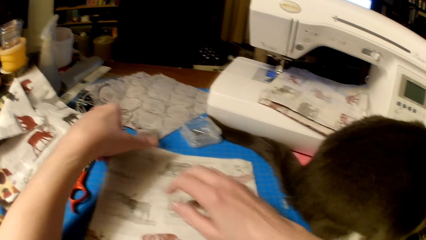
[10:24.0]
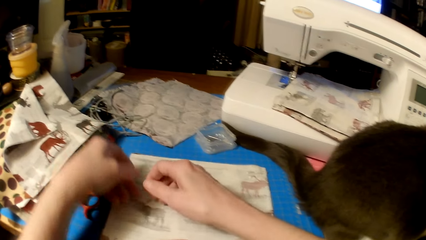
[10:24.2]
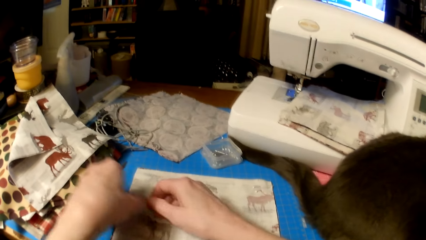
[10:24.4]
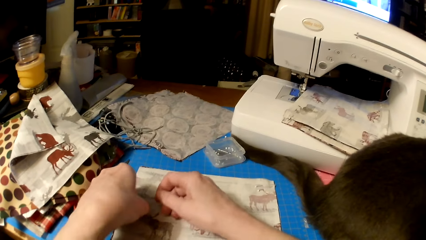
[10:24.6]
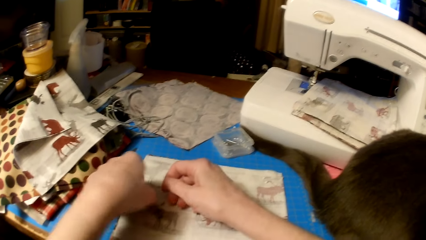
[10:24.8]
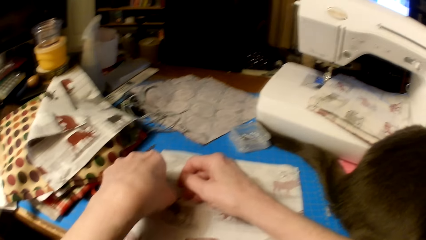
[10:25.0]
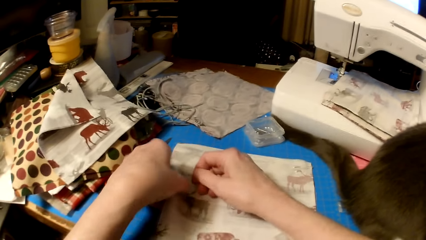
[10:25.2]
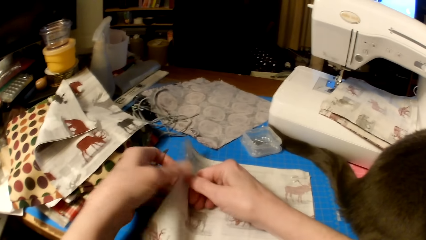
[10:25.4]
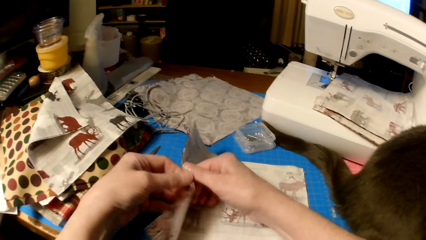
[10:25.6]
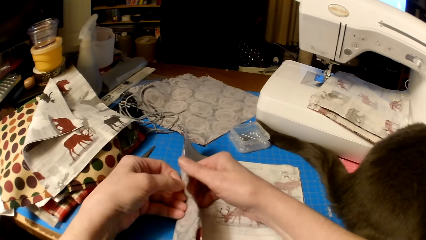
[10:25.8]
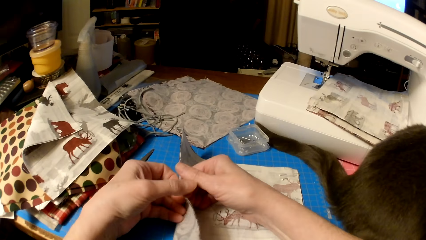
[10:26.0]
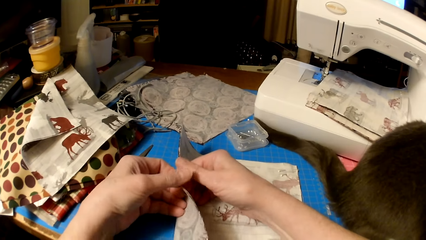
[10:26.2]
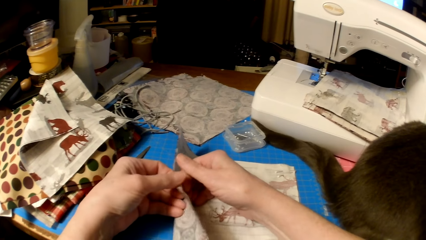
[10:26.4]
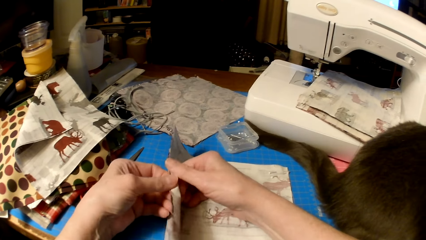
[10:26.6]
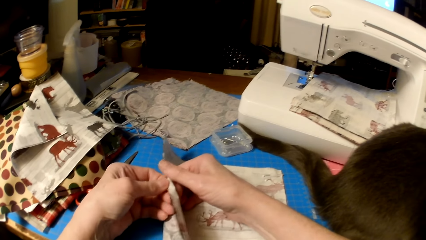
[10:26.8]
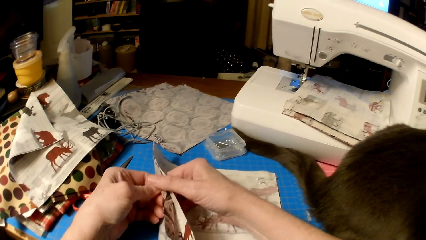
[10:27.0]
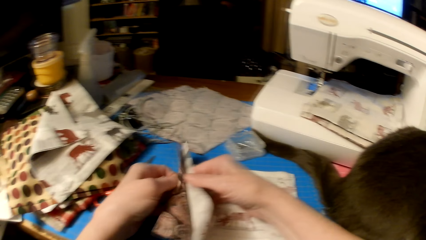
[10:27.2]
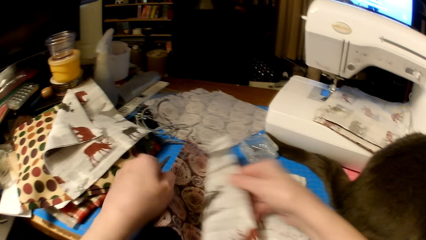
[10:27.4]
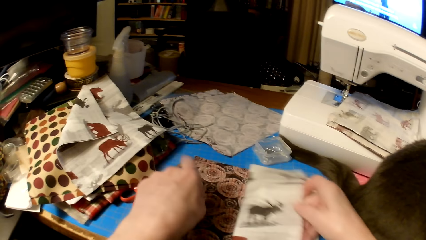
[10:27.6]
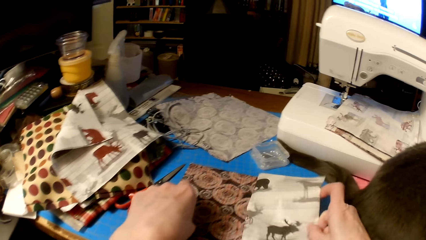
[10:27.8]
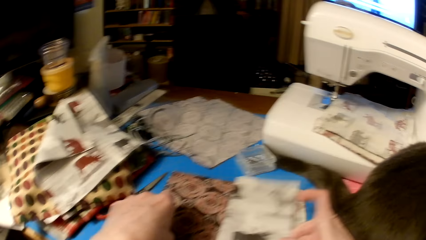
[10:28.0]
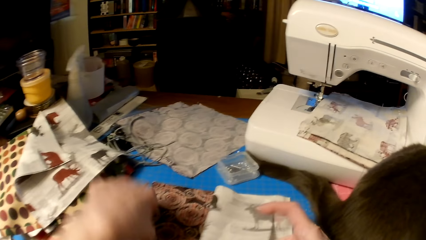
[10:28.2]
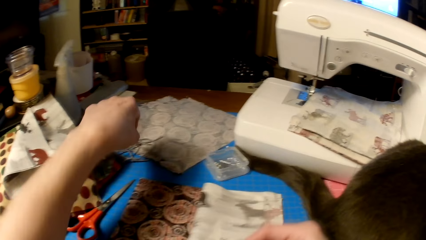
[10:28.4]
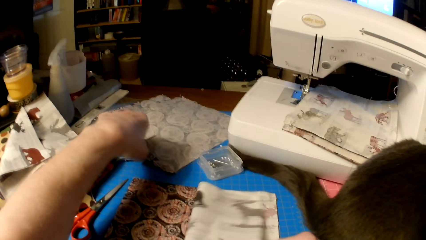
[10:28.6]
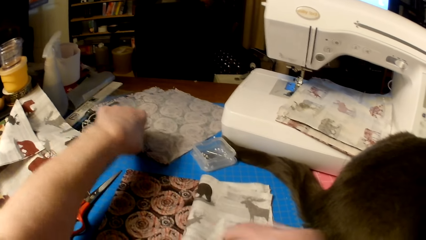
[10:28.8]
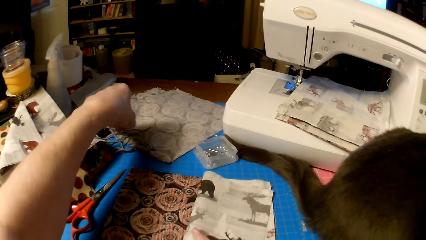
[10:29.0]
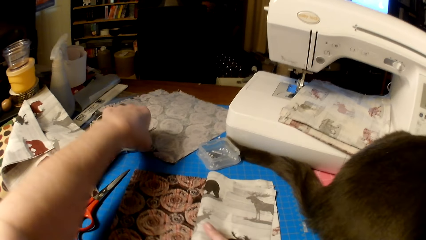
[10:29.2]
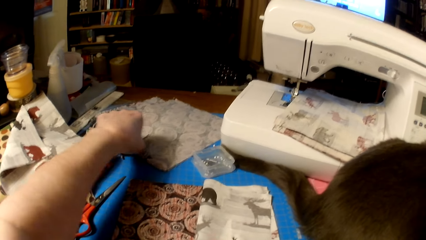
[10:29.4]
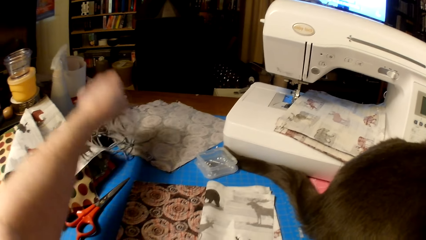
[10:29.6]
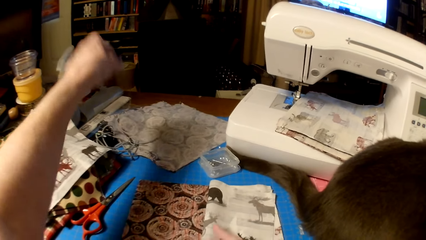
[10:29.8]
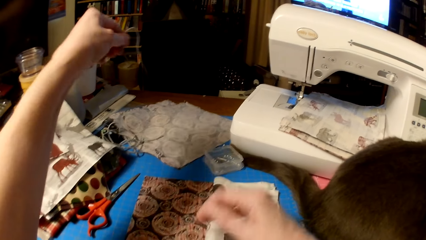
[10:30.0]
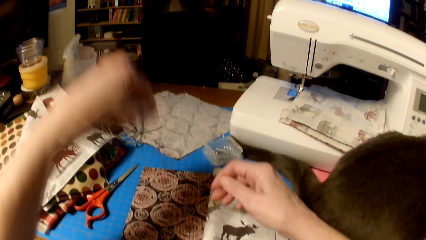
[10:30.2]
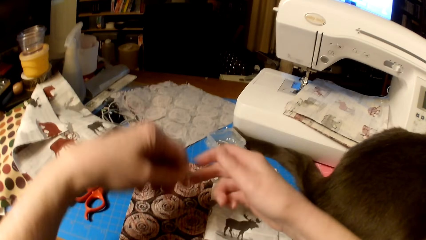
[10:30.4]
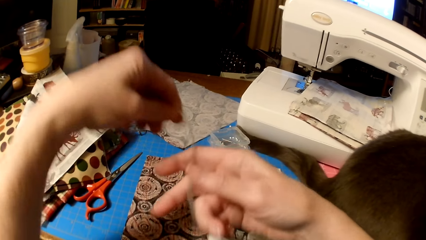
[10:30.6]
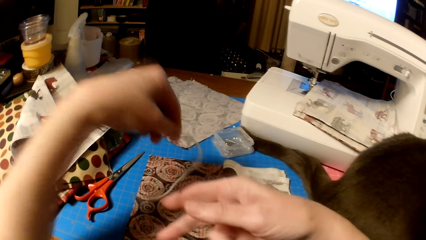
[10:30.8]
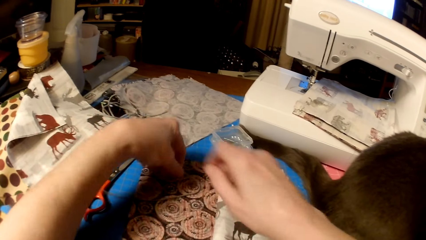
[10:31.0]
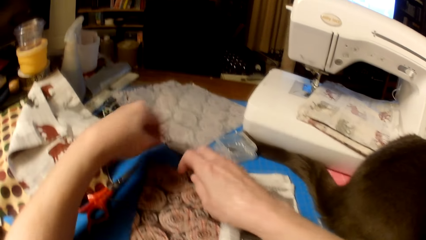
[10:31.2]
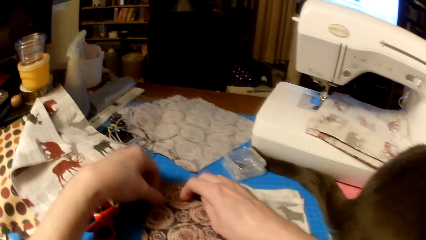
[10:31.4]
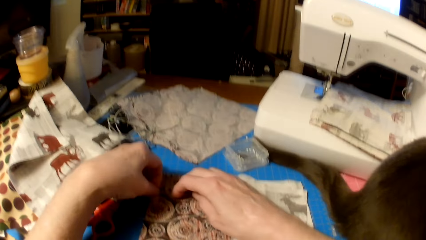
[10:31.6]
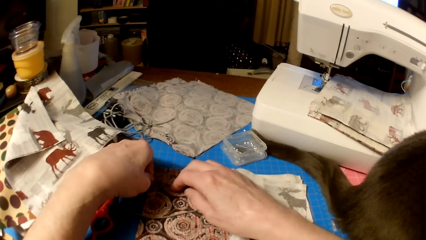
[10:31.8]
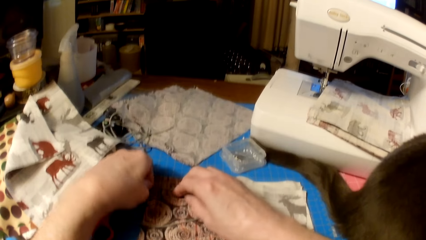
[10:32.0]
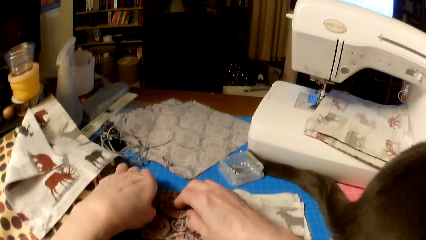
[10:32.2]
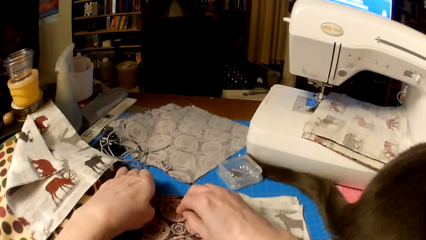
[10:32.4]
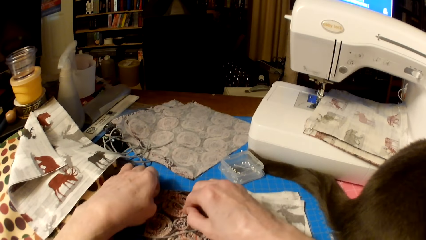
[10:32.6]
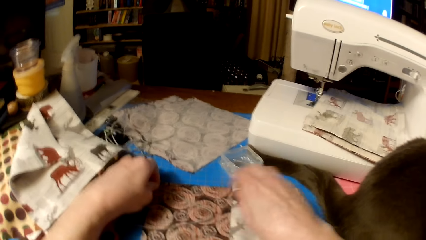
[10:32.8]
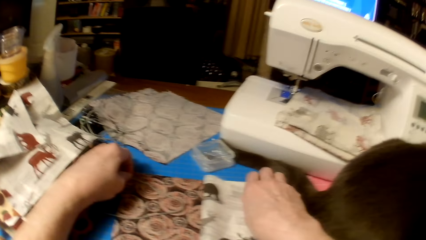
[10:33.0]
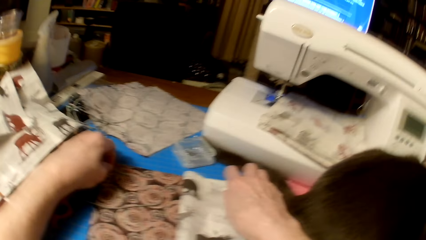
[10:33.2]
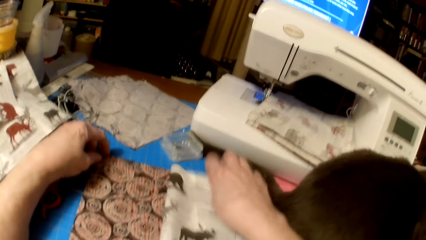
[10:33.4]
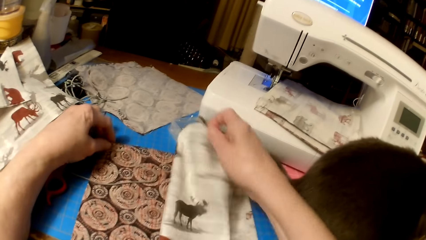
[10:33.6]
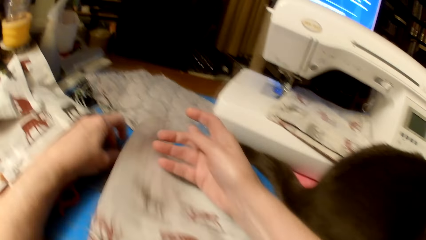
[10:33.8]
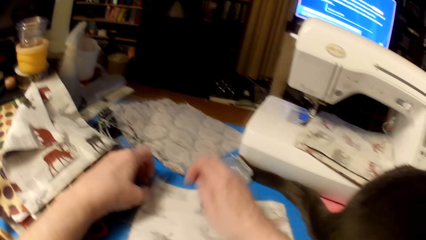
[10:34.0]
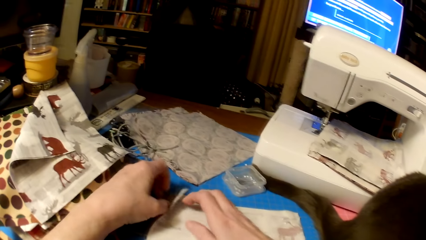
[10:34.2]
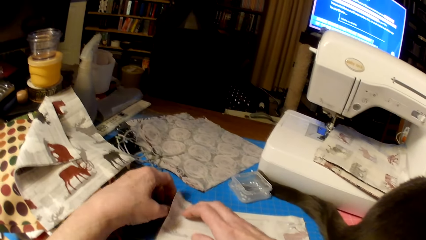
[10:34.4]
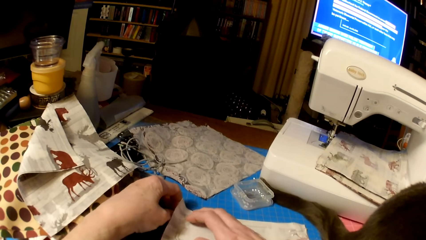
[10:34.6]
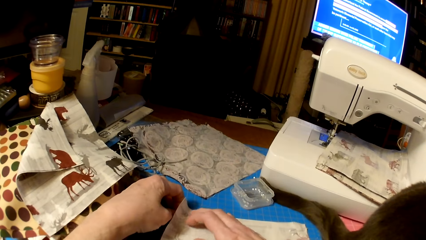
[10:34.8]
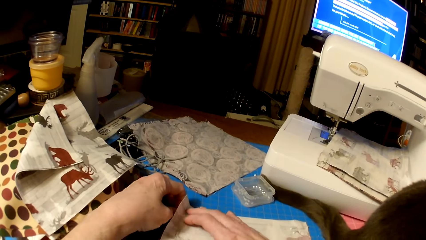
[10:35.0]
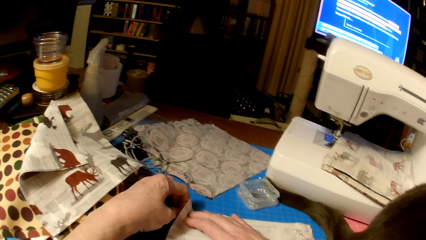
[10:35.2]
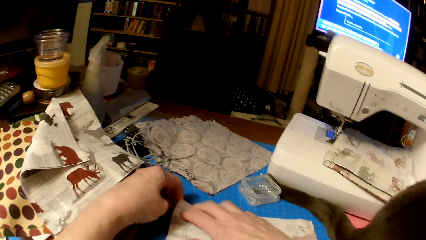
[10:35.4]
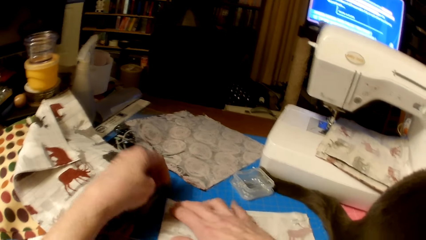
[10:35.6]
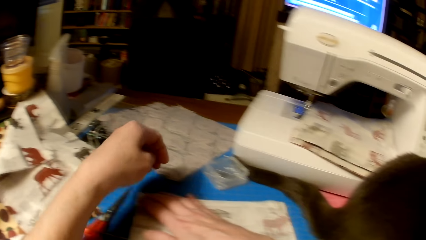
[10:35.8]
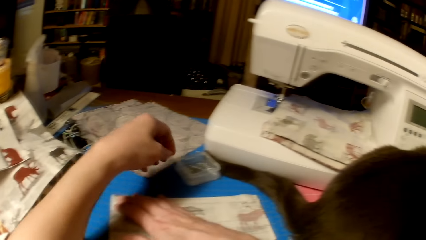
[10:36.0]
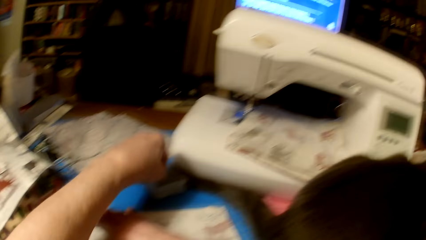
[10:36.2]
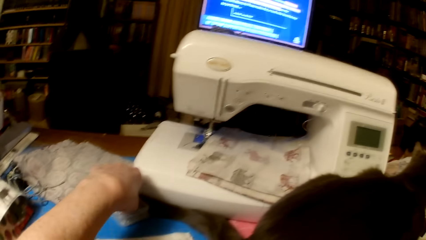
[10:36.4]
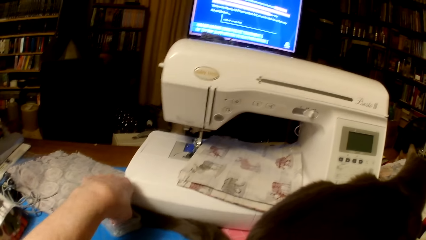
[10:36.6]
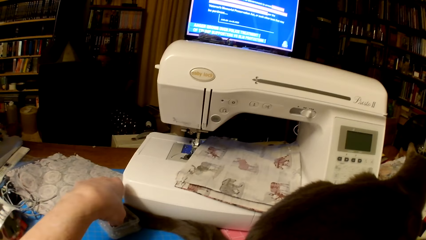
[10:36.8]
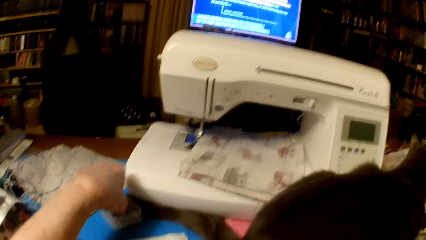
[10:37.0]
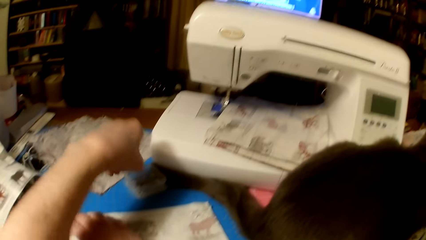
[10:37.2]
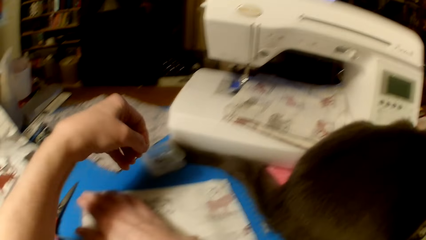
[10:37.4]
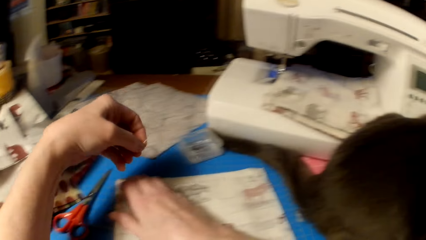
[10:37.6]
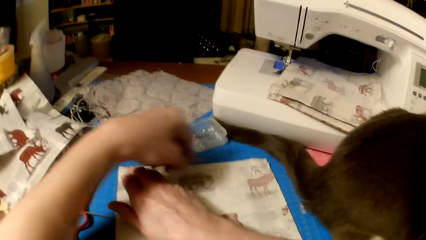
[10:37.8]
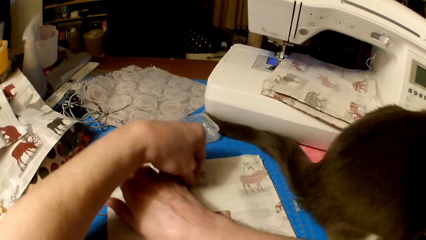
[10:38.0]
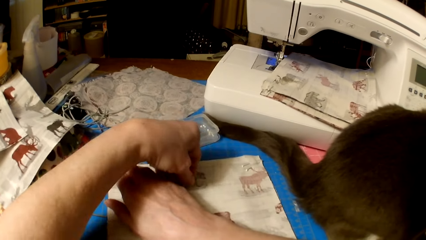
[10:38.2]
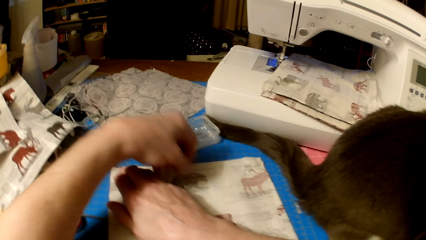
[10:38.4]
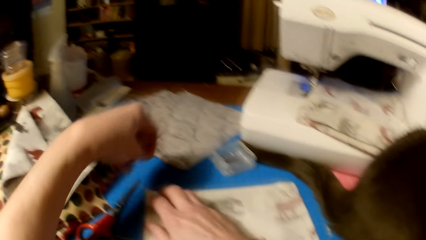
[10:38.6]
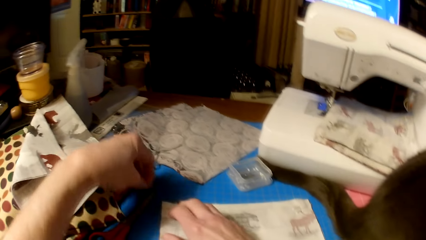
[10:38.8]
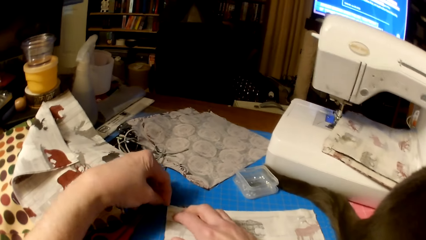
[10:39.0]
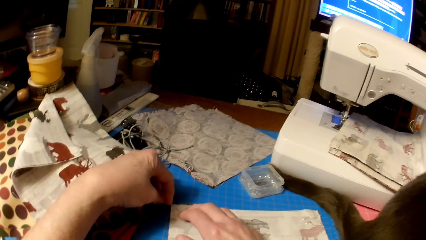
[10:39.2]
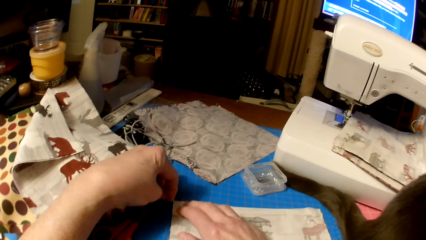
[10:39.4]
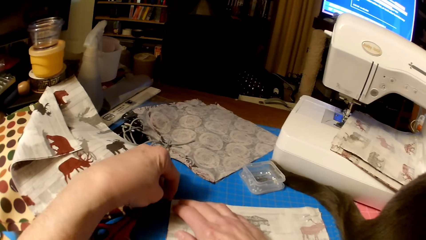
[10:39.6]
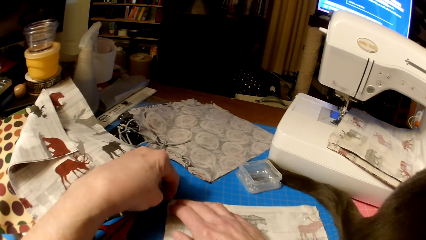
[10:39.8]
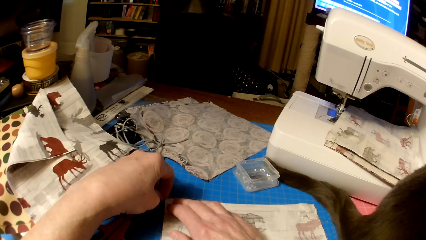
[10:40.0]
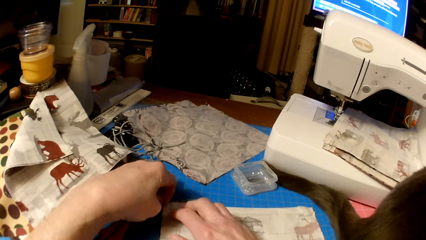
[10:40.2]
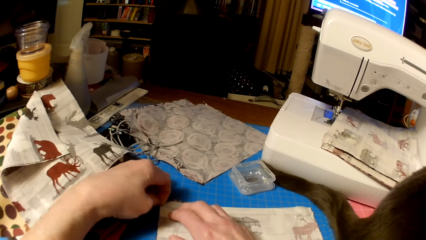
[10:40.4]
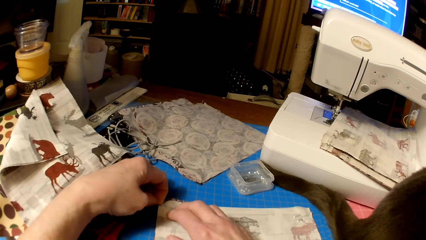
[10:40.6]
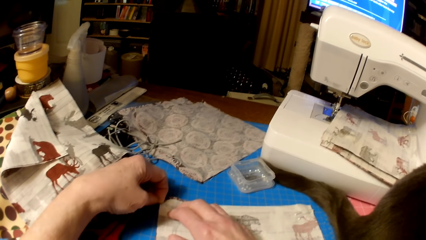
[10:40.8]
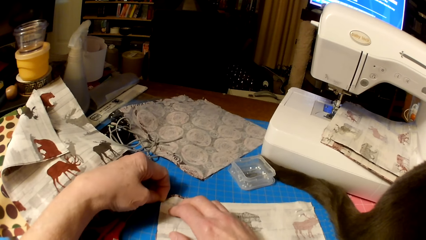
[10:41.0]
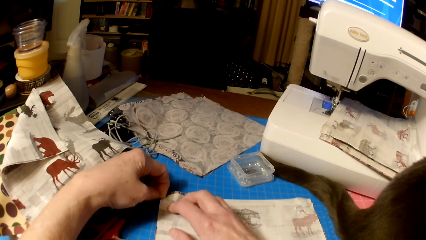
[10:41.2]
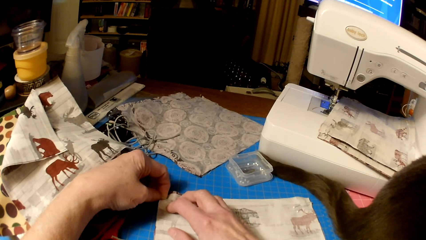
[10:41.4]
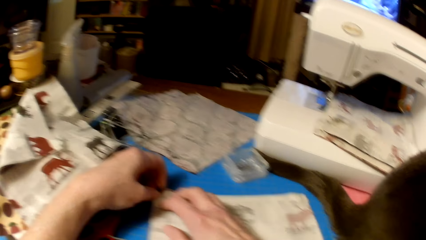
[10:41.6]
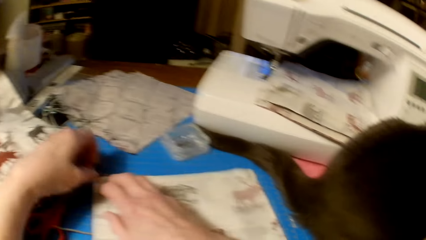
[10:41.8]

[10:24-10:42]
The camera wearer lifts the pieces of cloth. They fold the piece of cloth. They pick a knitting thread and put the knitting thread on the piece of cloth. They unfold the piece of cloth and flip the cloth. They pick pins from the container and put the pins in the pieces of cloth.
